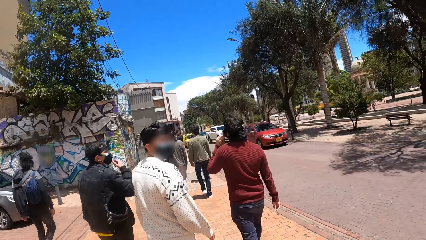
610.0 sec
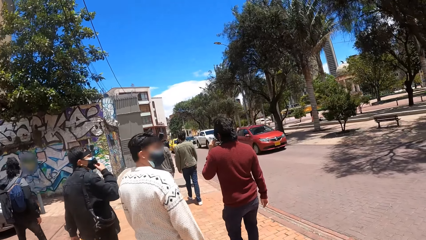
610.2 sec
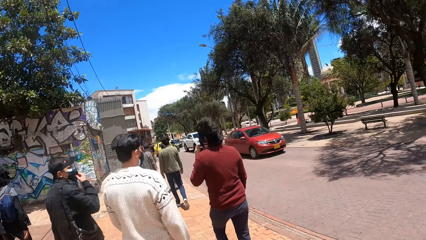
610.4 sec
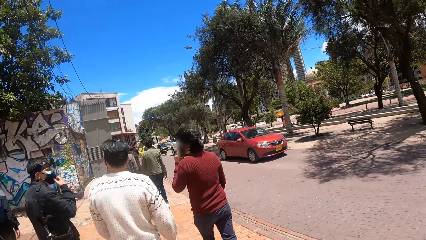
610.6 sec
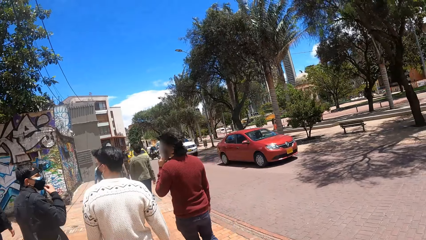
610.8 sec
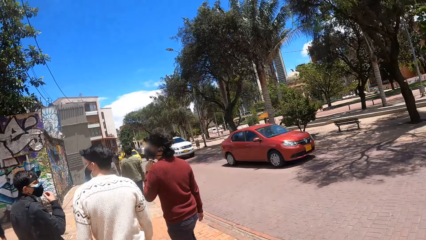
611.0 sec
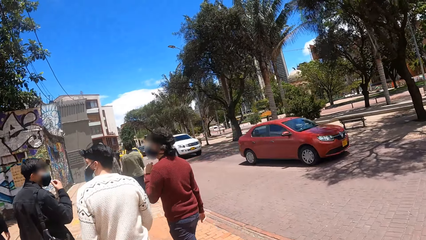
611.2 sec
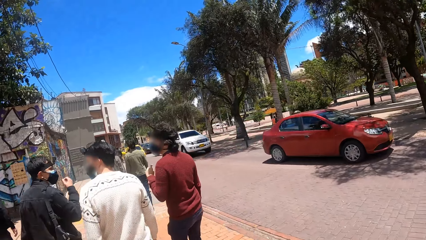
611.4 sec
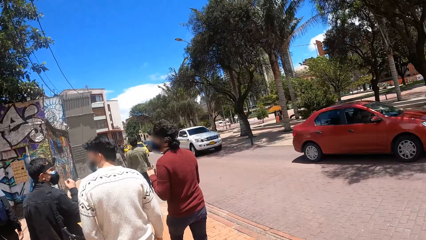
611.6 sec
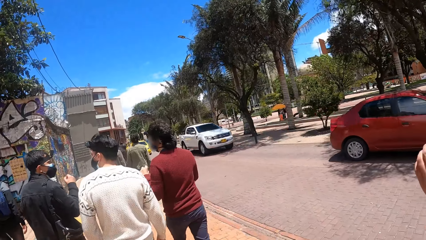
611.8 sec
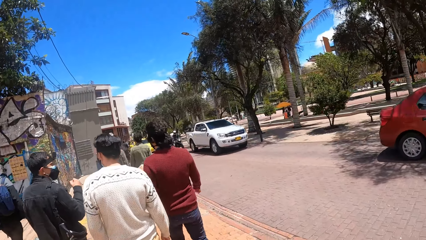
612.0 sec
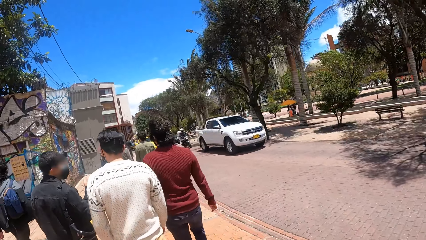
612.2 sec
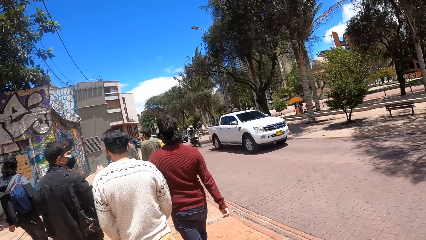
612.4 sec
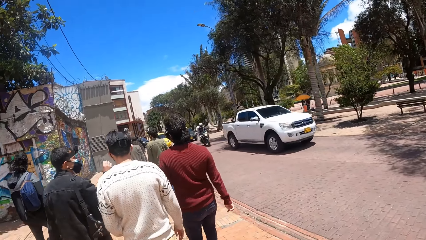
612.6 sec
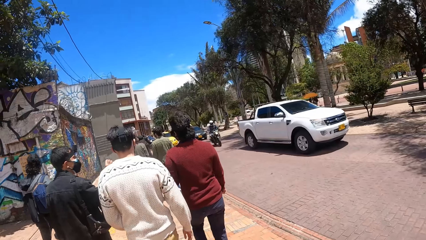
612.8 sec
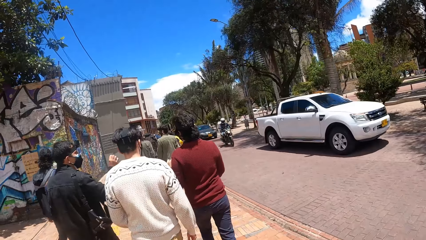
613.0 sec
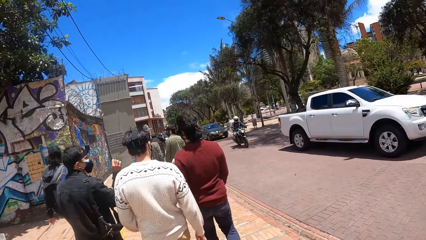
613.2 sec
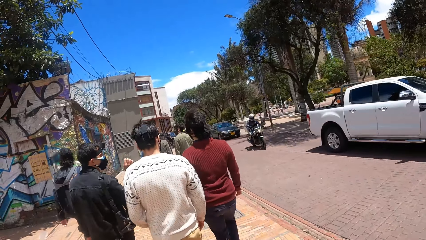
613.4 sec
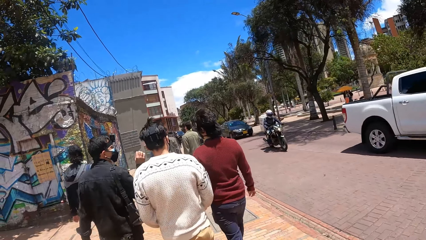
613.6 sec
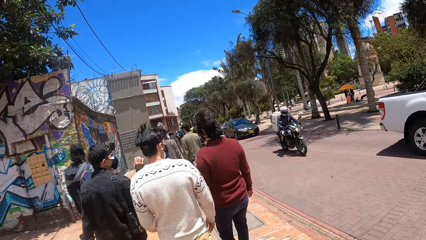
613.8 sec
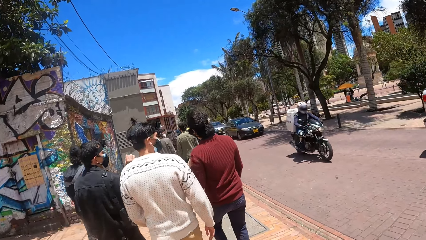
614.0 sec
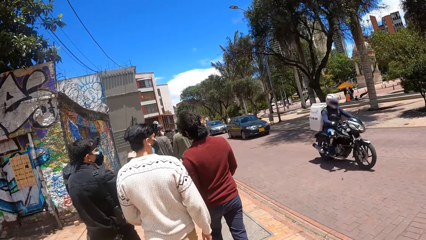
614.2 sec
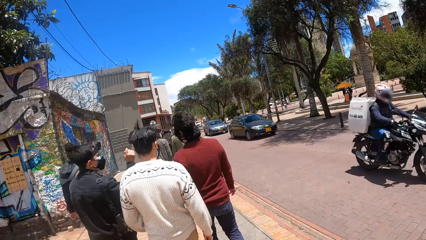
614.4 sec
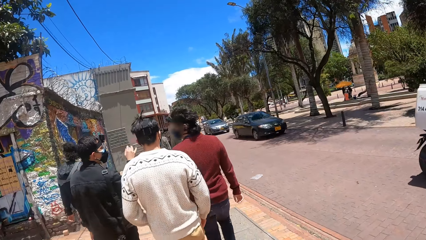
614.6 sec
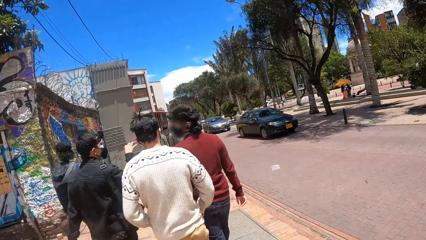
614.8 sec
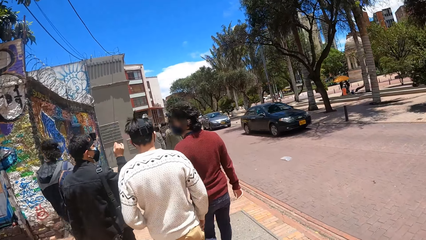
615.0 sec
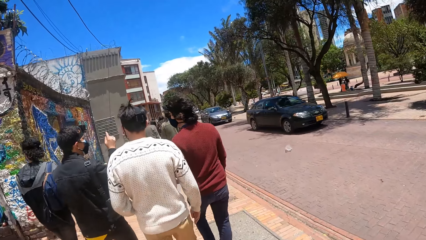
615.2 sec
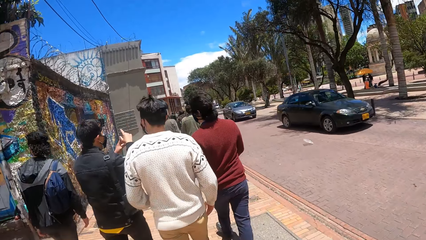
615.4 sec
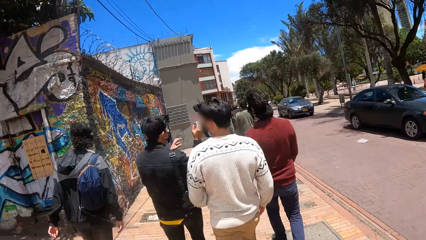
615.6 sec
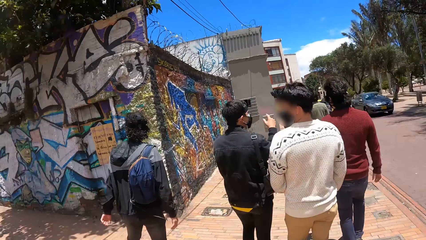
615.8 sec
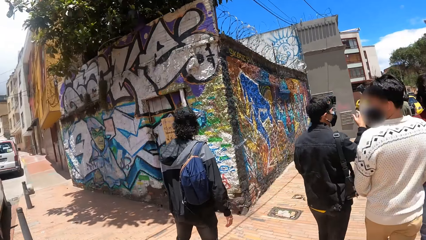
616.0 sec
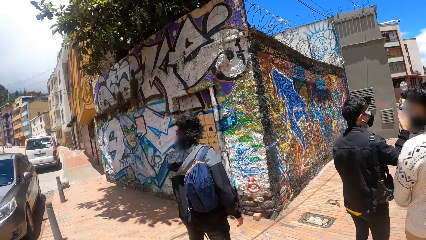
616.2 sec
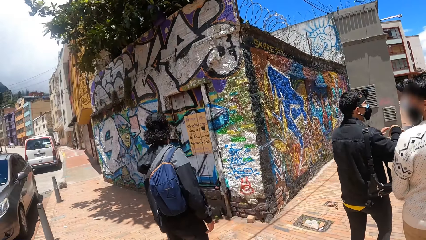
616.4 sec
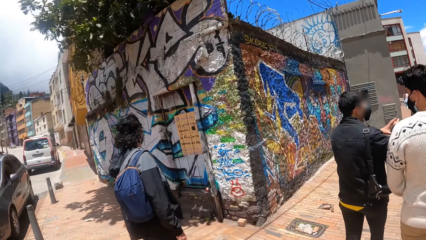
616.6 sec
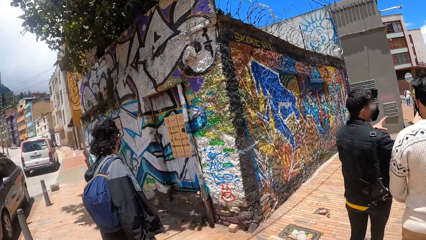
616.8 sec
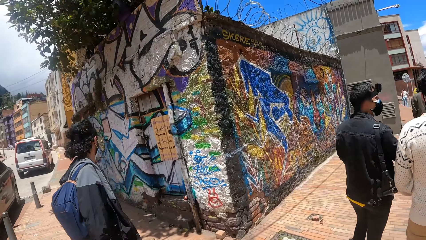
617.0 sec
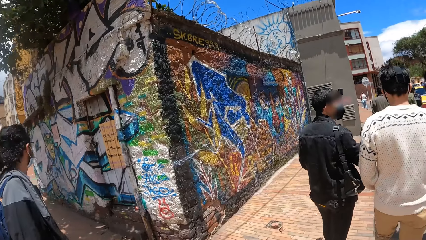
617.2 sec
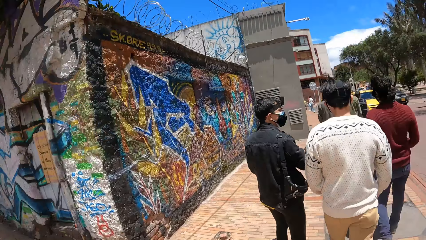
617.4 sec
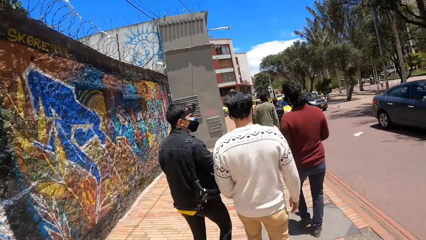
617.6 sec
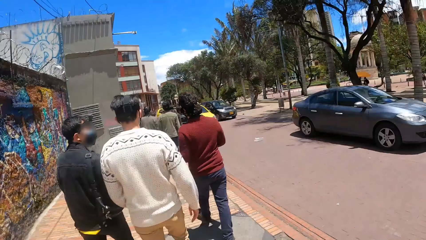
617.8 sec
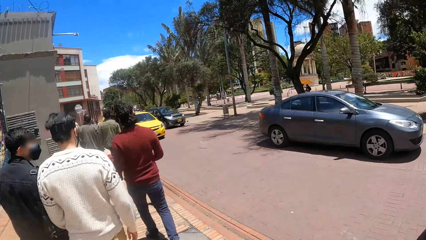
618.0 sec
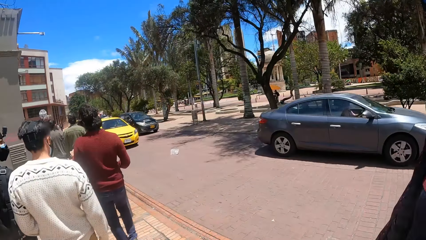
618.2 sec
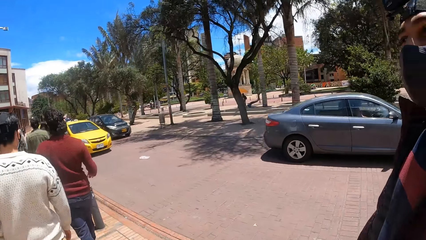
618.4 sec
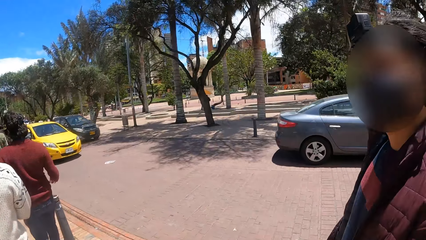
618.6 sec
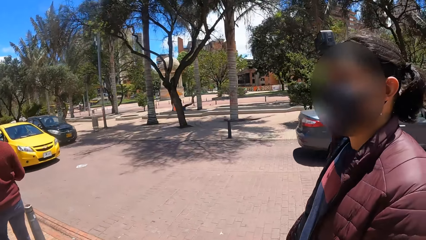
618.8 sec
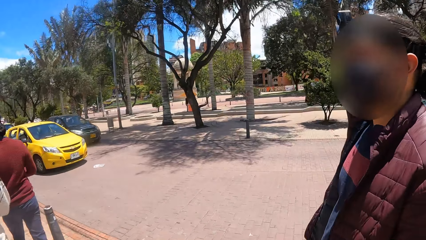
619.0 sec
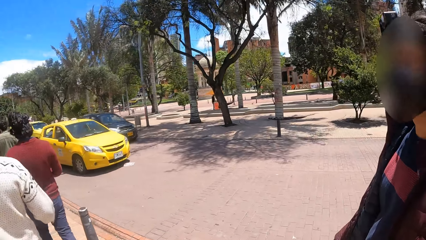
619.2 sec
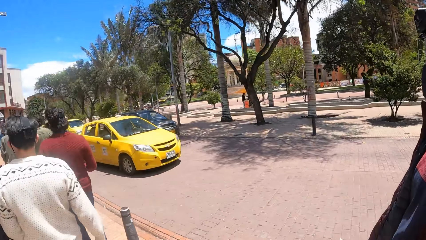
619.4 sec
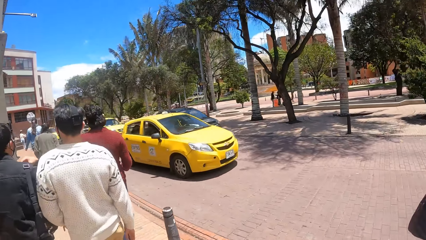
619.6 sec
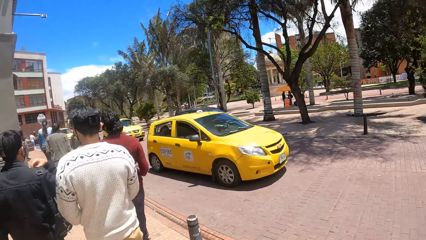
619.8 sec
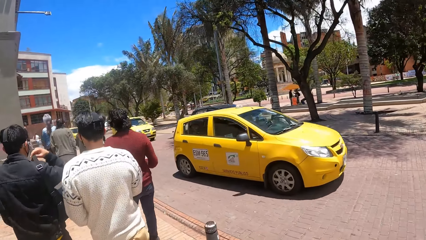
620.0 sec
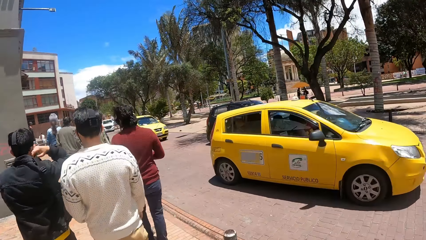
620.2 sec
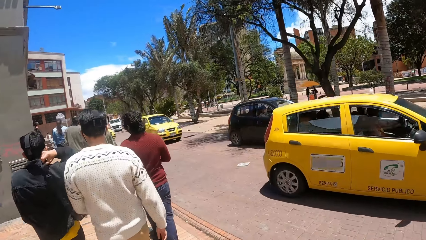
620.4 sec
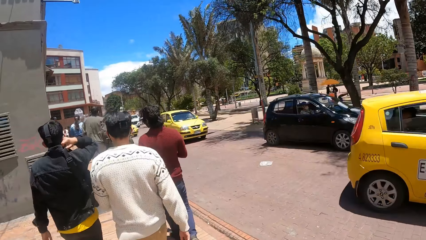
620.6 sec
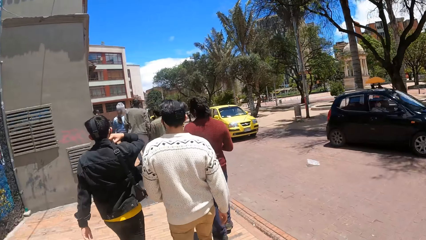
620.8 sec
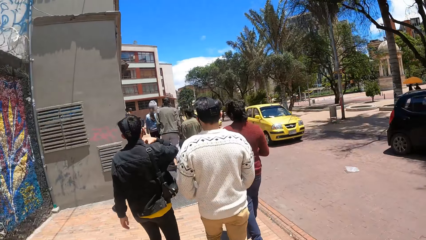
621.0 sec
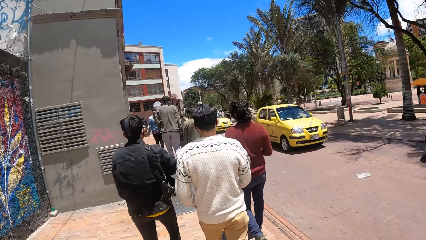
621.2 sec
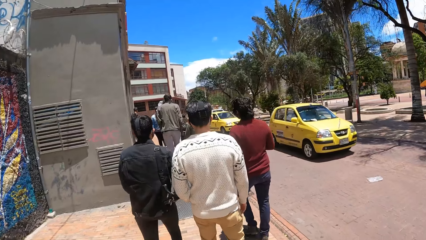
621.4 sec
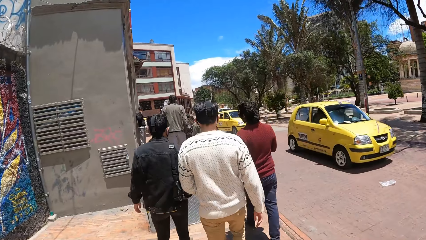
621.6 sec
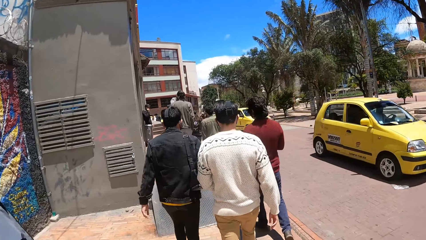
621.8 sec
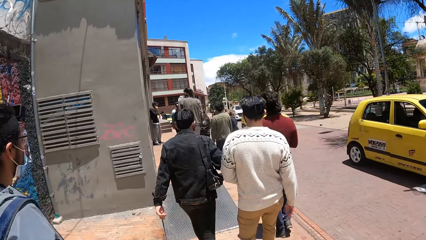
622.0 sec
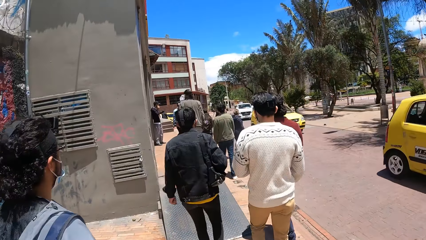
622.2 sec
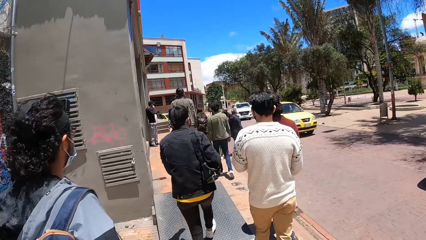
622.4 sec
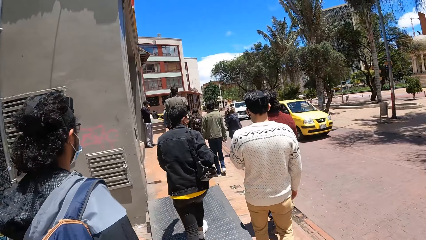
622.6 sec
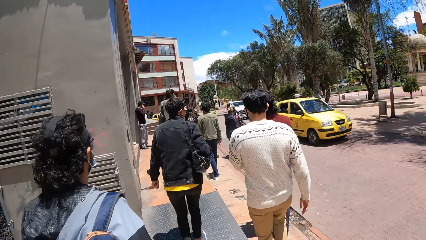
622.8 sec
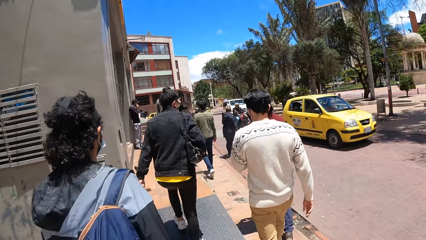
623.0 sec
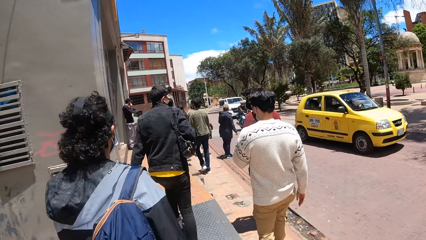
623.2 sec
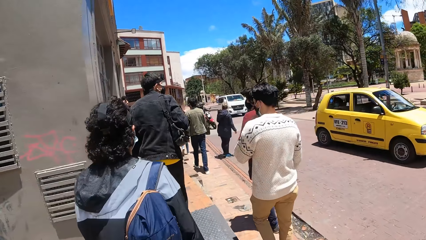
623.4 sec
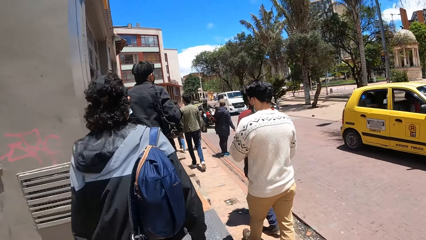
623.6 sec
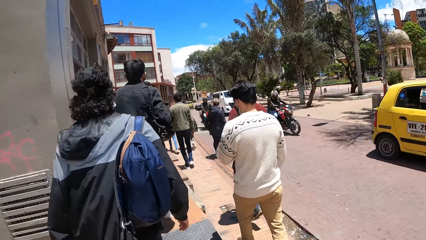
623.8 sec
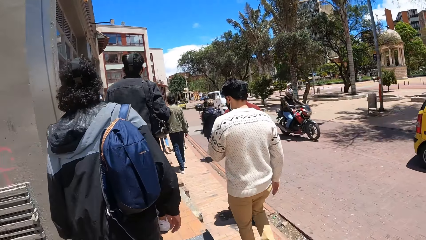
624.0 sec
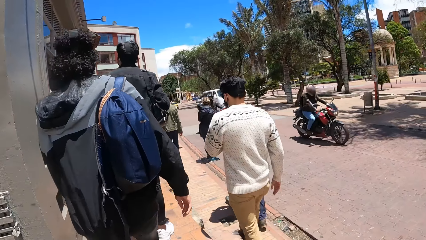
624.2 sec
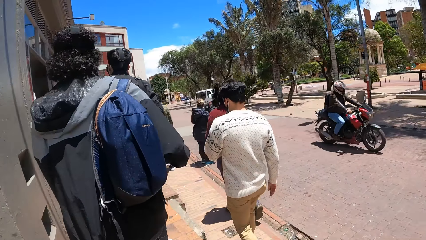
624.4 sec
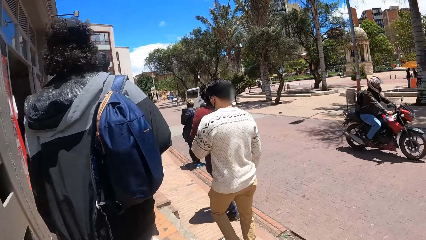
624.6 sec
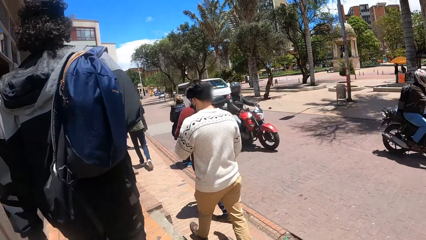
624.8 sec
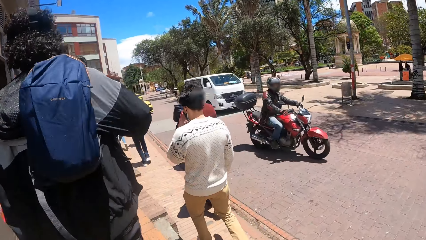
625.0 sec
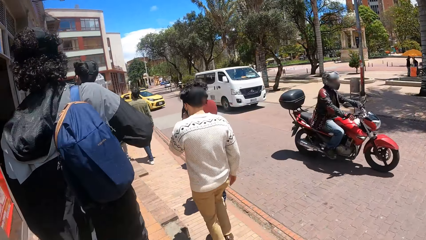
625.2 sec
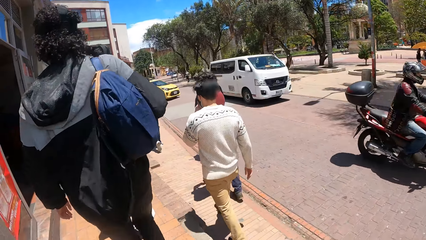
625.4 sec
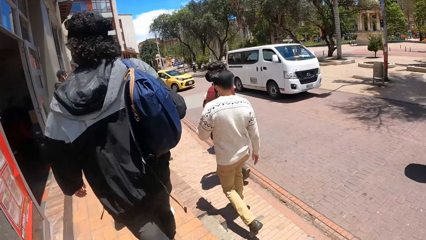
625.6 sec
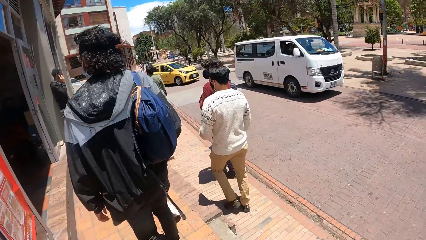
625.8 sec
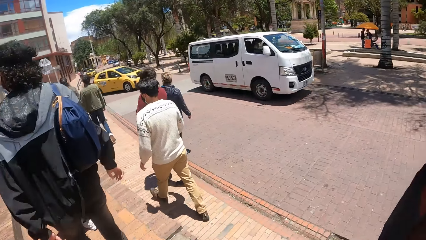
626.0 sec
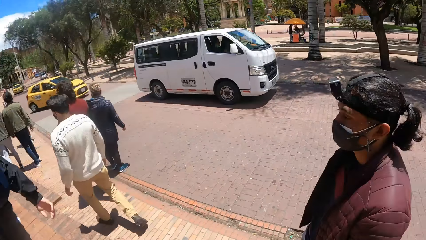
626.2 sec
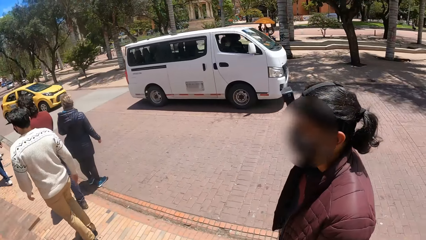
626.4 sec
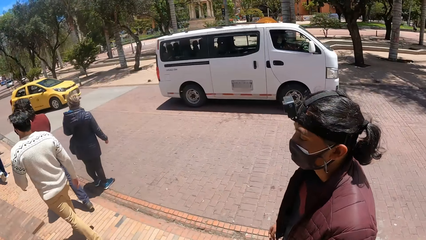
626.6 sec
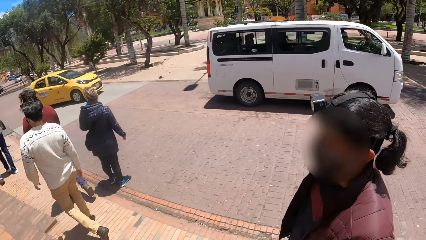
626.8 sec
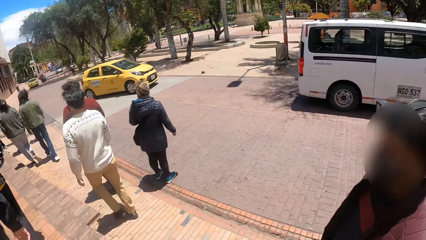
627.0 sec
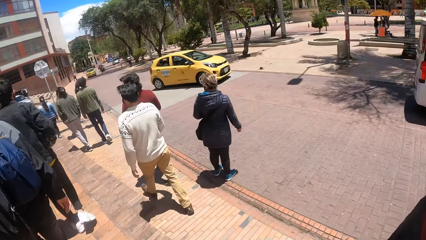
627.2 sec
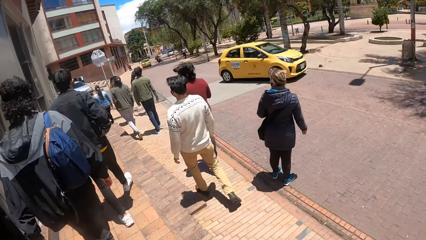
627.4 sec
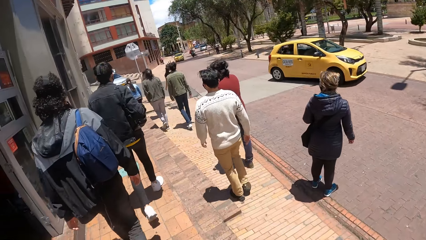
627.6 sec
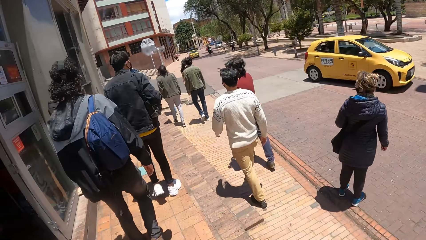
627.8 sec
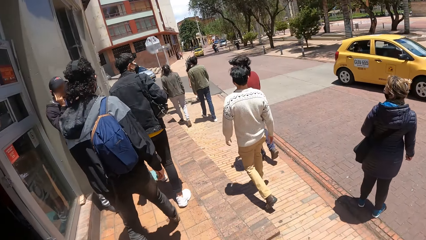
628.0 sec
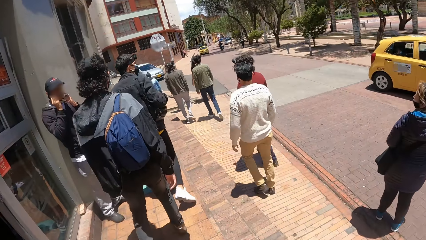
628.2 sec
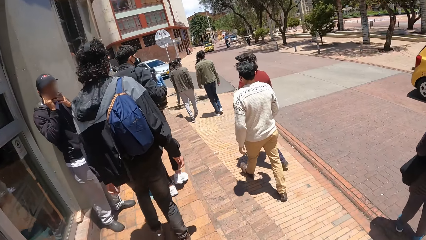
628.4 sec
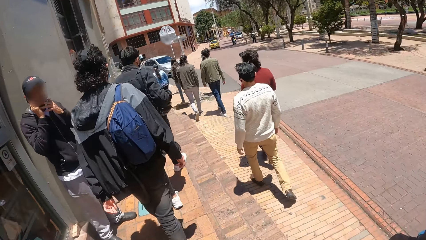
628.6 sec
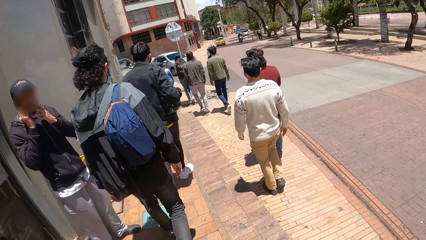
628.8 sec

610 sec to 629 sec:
The camera wearer walks on the pavement. They look around. They look around again. They interact with a person. They walk on the pavement. They interact with the person.
